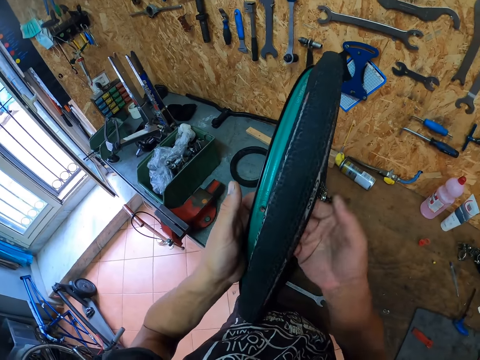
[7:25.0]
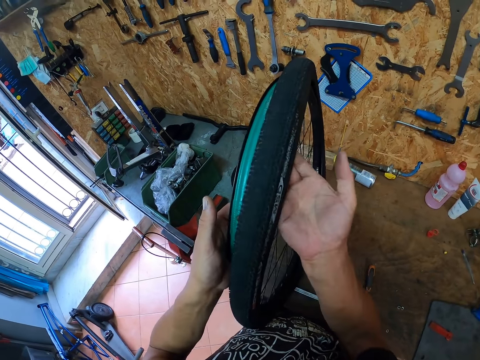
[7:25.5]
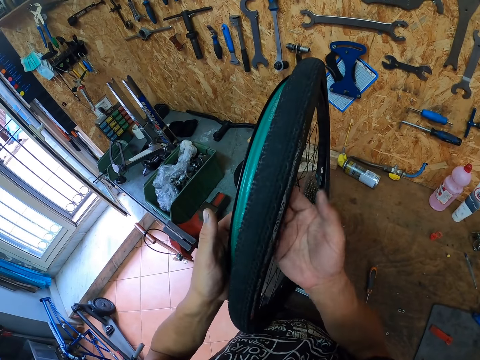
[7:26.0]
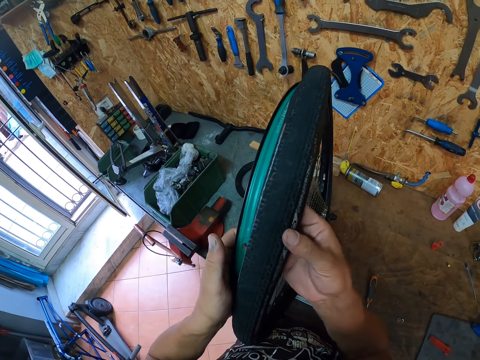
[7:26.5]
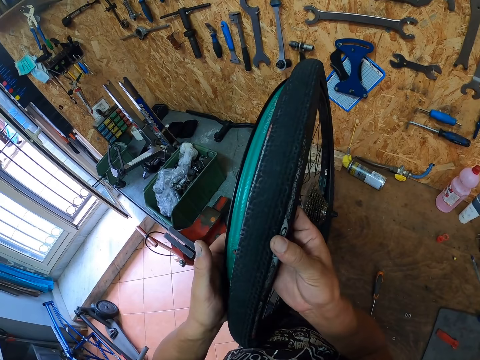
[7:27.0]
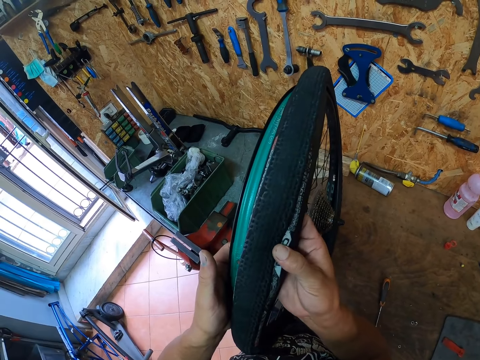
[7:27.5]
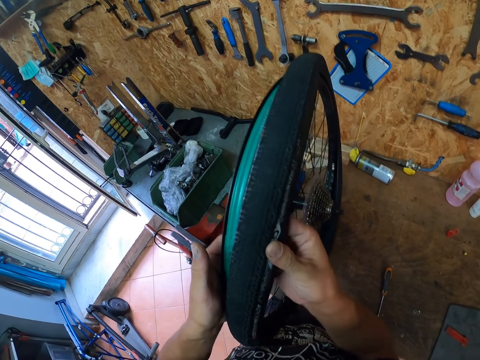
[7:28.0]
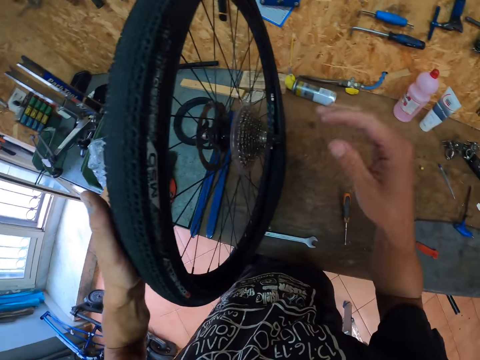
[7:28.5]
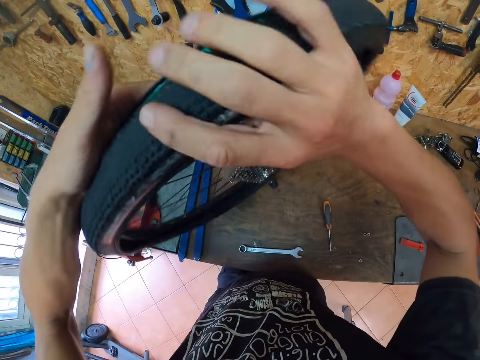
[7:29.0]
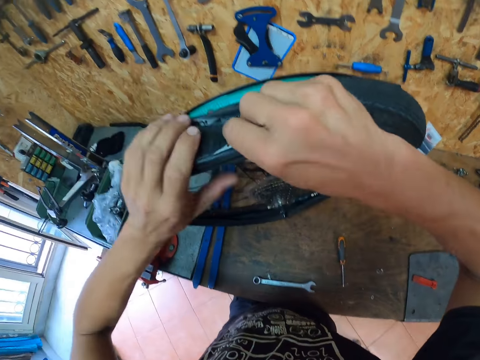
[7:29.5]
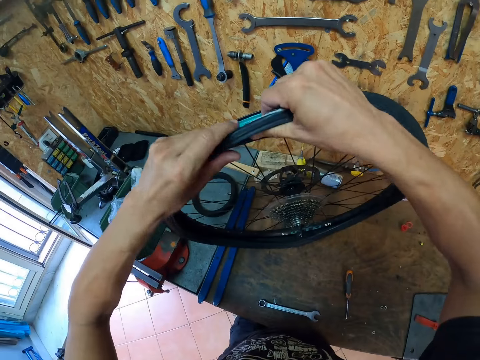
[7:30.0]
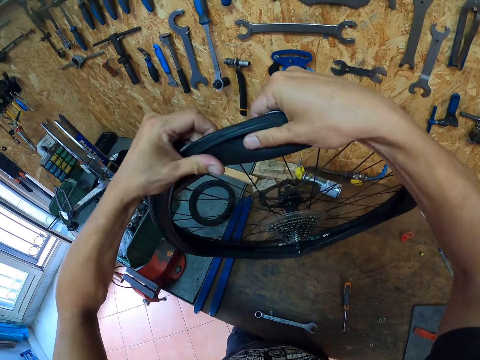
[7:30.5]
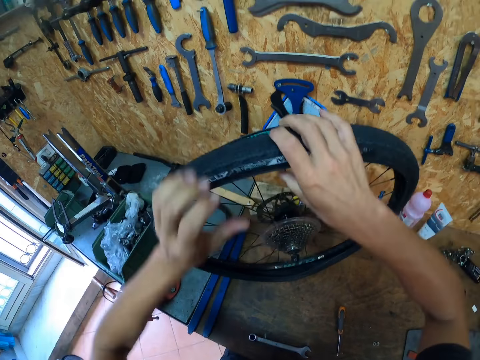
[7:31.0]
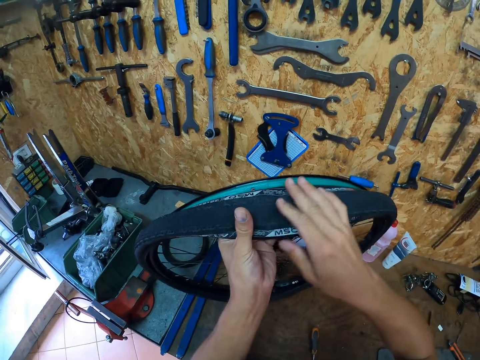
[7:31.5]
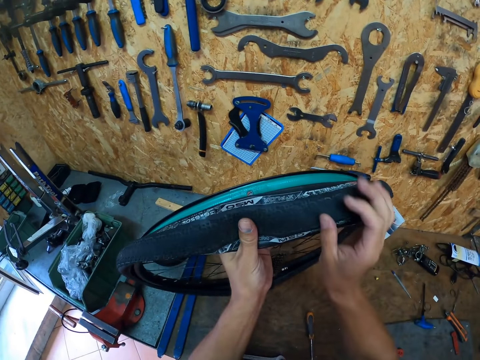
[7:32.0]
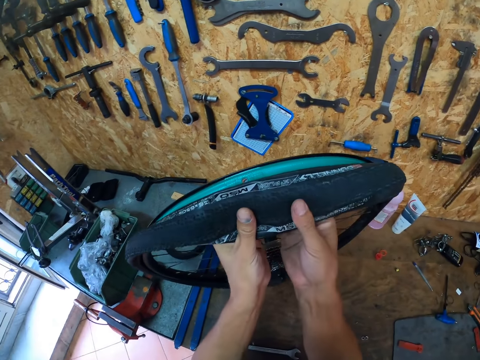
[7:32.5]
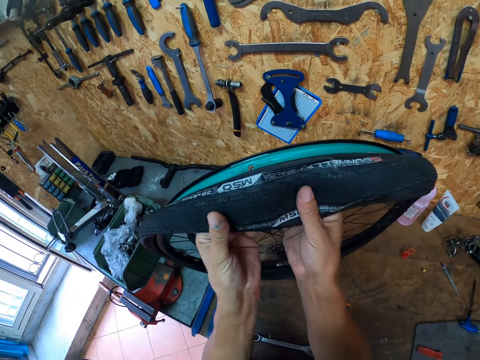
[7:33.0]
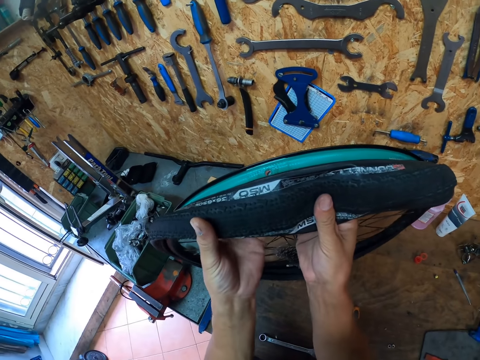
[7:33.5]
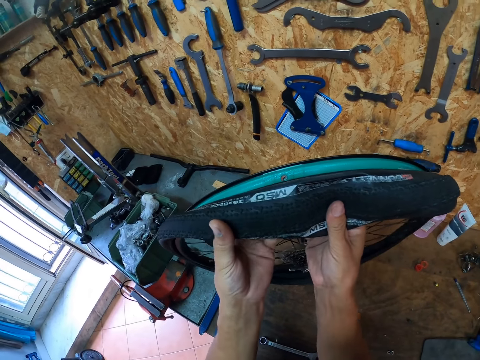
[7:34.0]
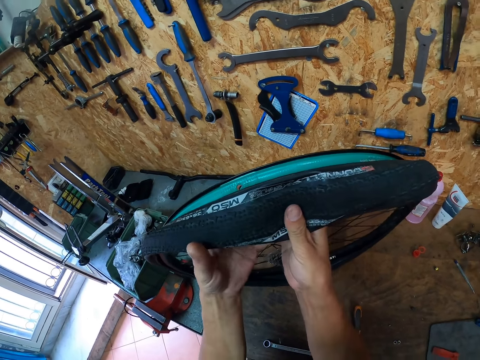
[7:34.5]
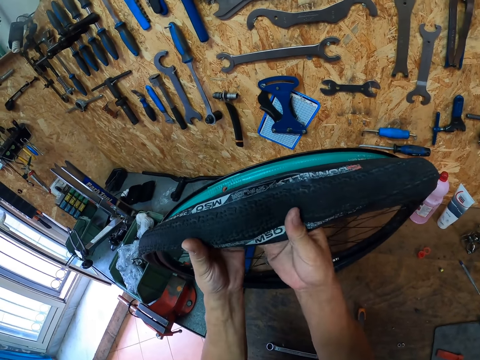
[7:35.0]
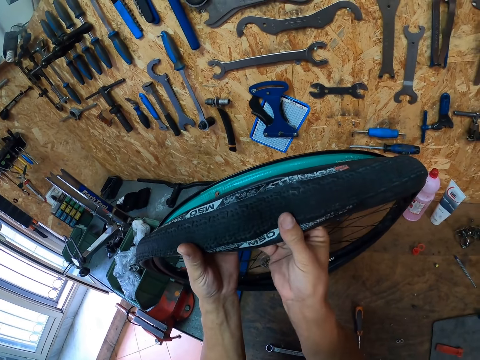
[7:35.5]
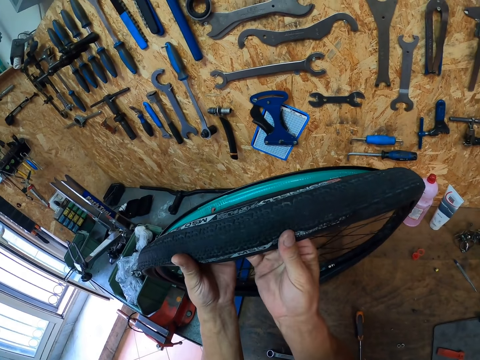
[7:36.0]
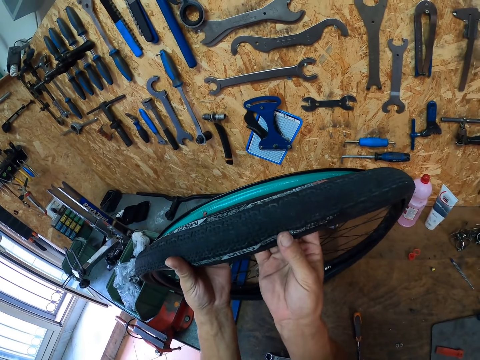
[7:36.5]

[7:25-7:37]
The camera wearer rubs a tire pipe with his hand. He removes the tire pipe from a wheel. He adjusts the wheel on a table. He folds out the tire with both hands. He removes the tire pipe from the wheel. He feels the inside of the tire with both hands.

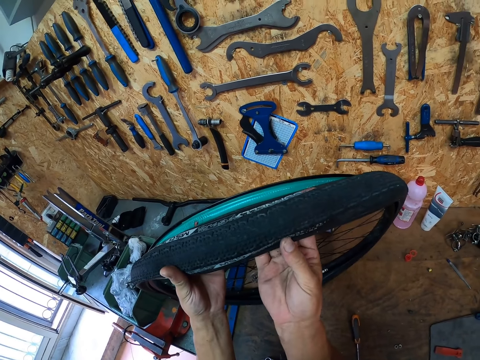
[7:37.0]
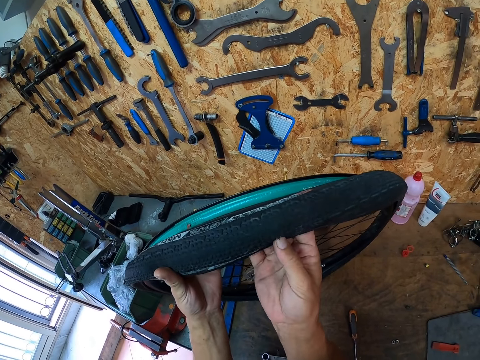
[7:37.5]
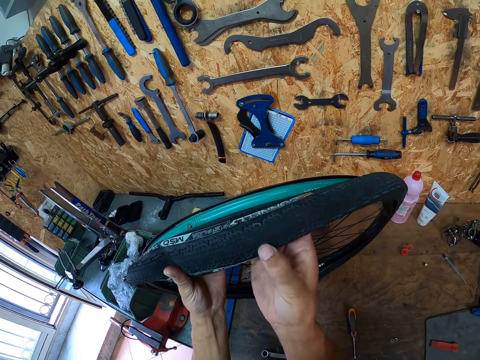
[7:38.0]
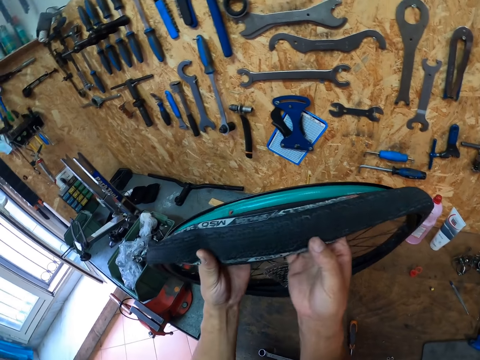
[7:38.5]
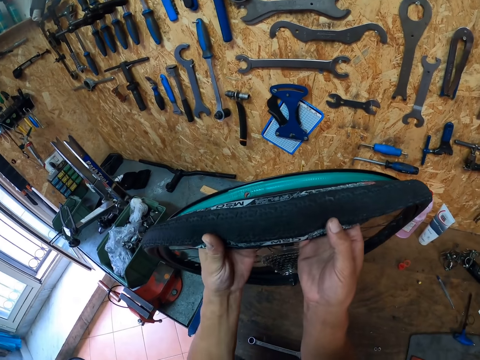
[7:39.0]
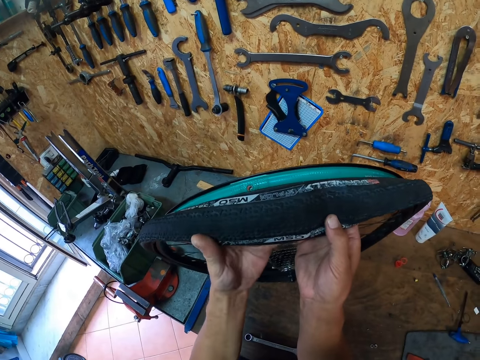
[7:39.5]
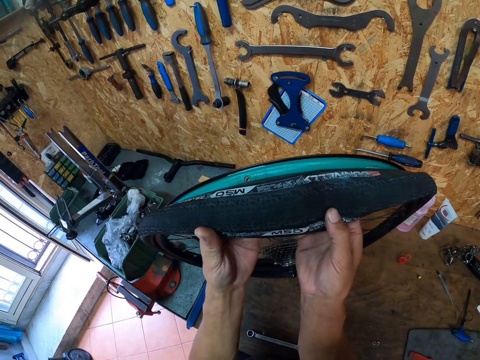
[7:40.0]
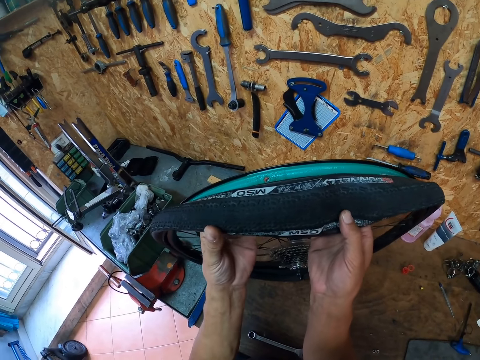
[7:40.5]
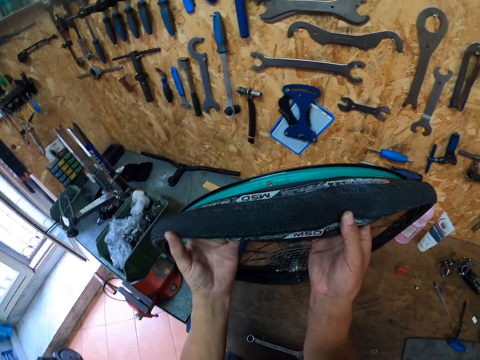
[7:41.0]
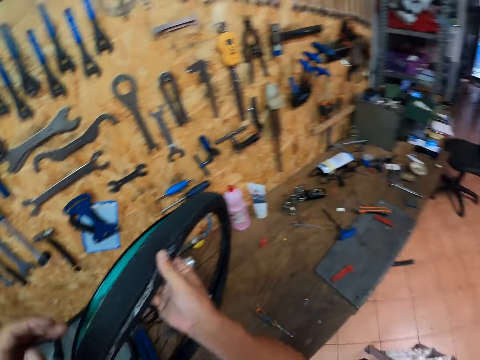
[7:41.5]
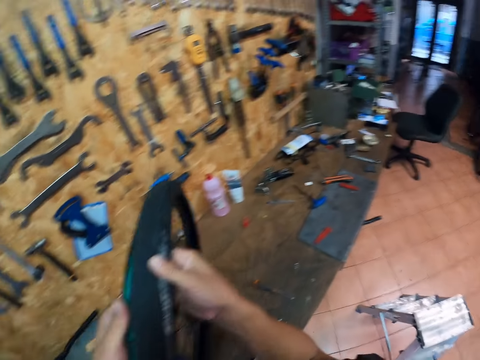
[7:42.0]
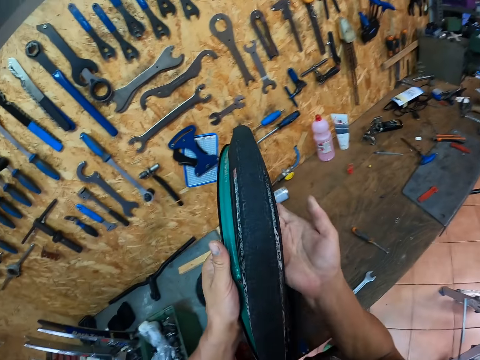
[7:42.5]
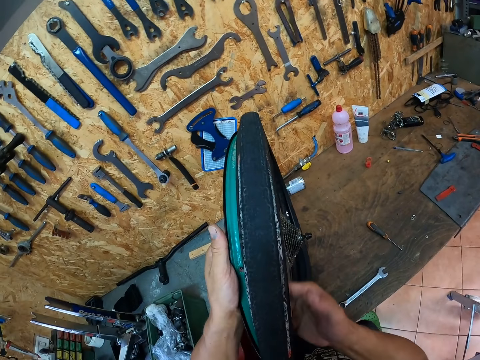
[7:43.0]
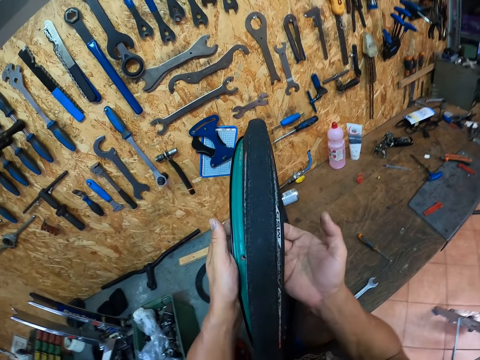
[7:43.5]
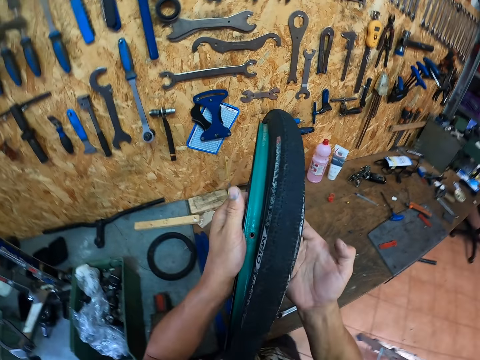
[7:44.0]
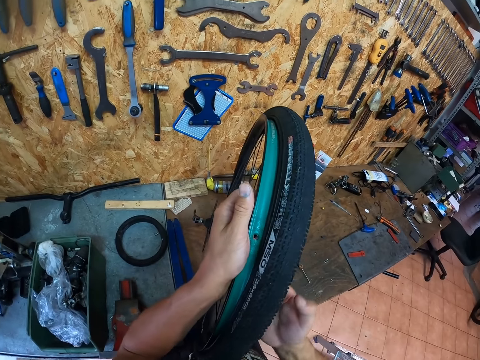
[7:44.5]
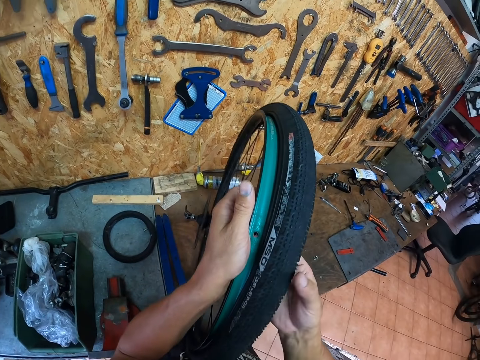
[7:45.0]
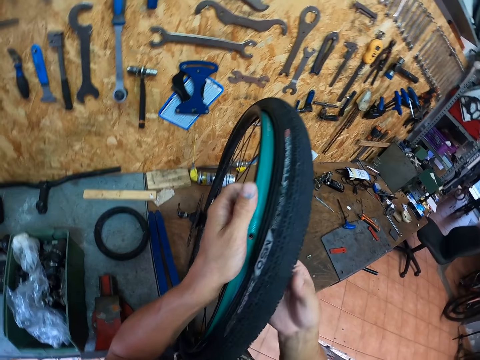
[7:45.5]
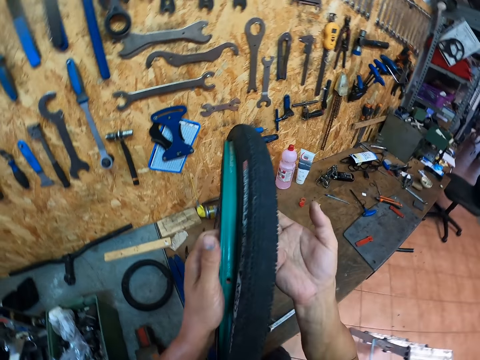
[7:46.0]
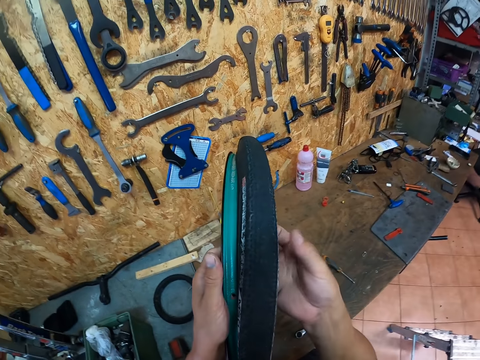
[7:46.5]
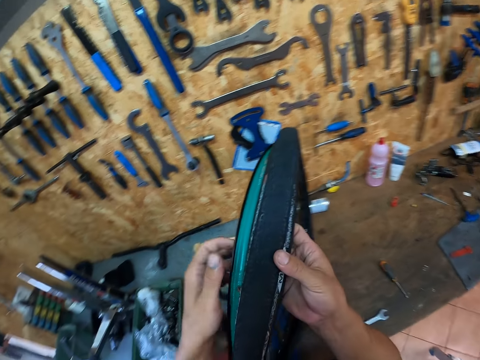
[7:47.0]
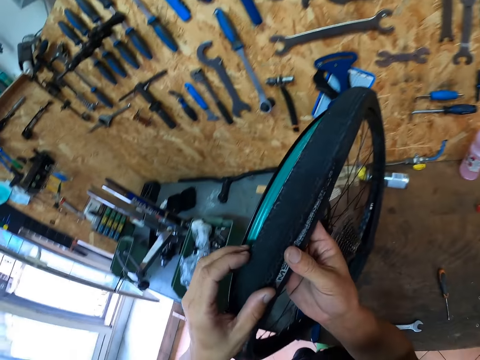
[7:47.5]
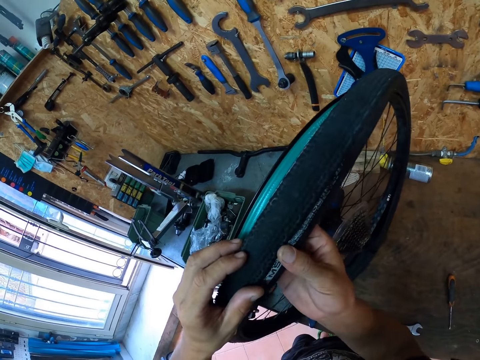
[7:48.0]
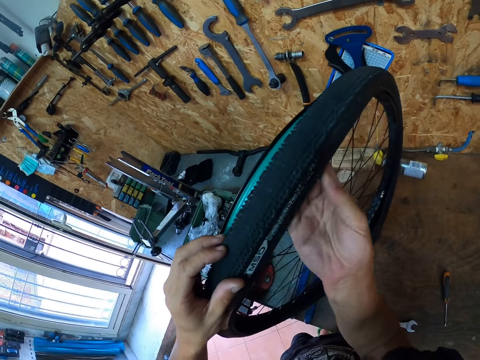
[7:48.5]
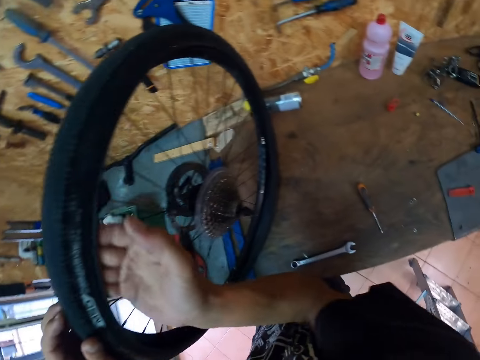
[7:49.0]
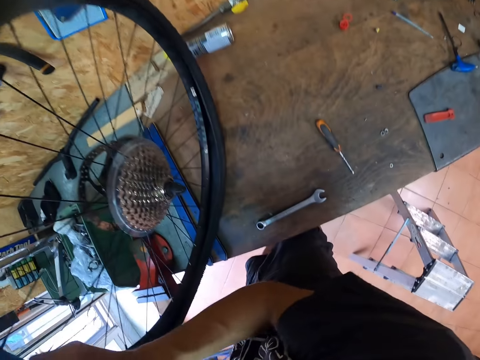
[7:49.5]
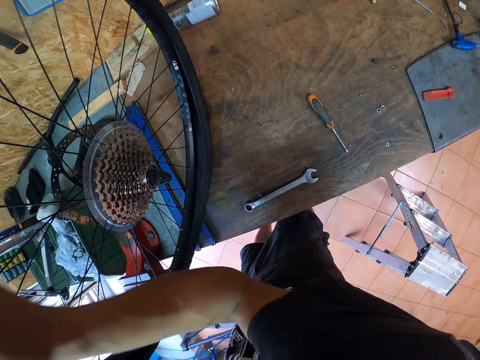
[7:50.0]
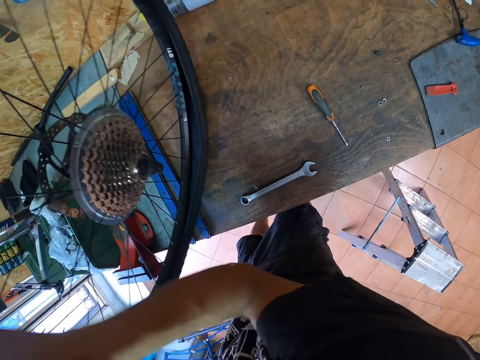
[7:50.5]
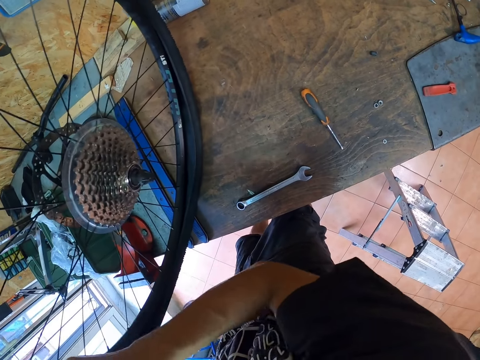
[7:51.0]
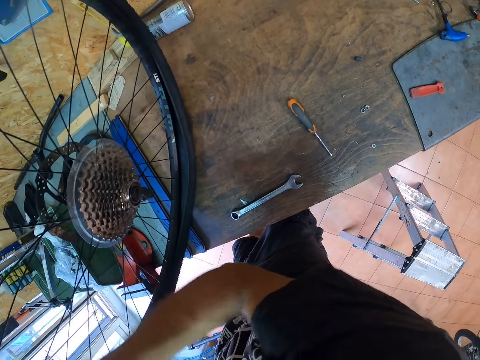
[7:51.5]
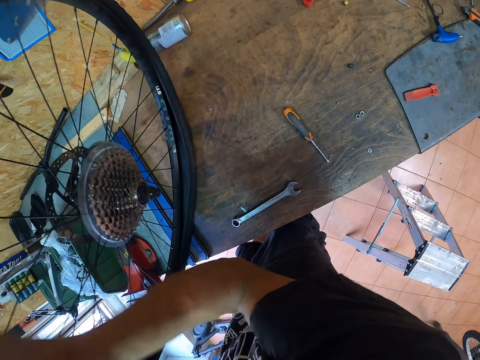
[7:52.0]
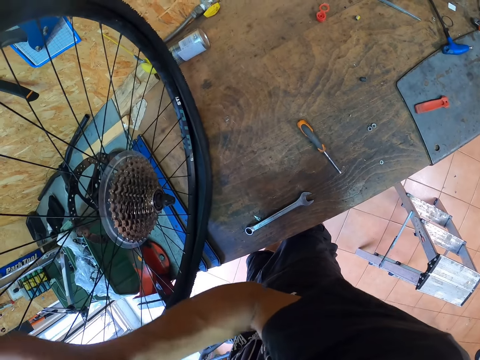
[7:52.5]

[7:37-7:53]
The camera wearer adjusts a tire pipe on a wheel. He adjusts the wheel on a table. He slides his right hand on the inside of the tire. He adjusts the wheel on the table again. He rubs the tire pipe with his hand. He adjusts the tire pipe on the wheel. He rubs the tire pipe with his hand.
